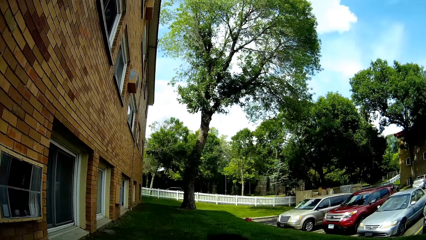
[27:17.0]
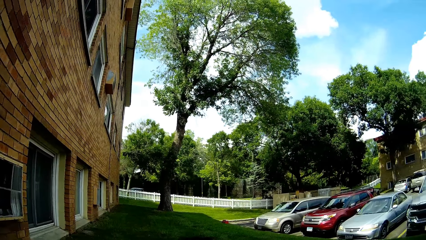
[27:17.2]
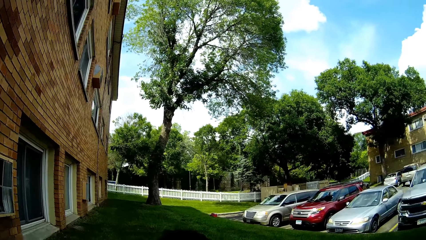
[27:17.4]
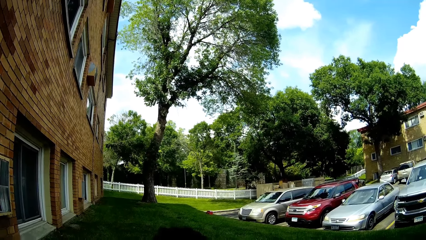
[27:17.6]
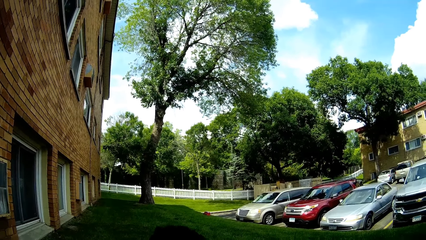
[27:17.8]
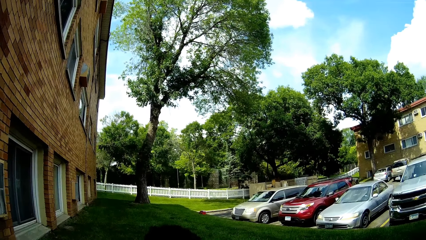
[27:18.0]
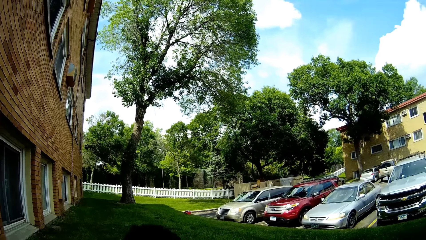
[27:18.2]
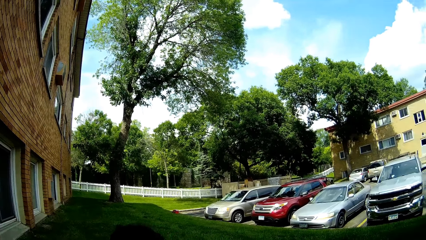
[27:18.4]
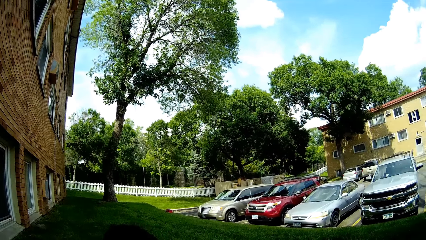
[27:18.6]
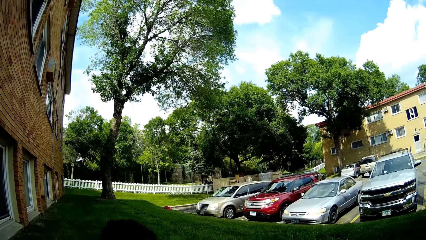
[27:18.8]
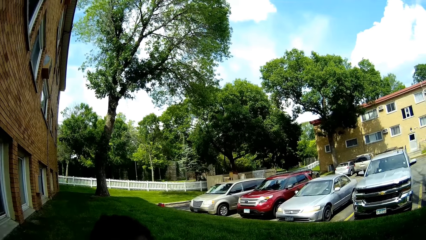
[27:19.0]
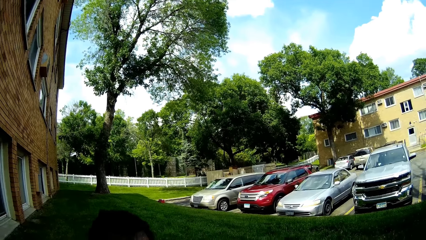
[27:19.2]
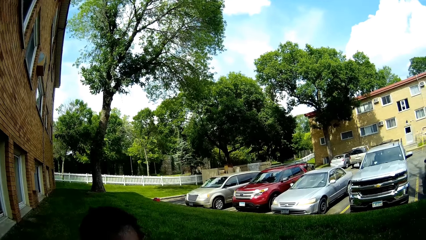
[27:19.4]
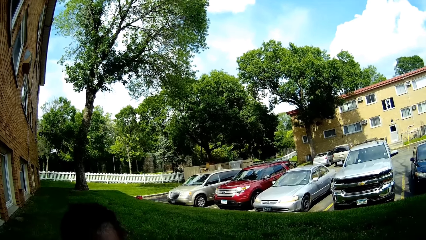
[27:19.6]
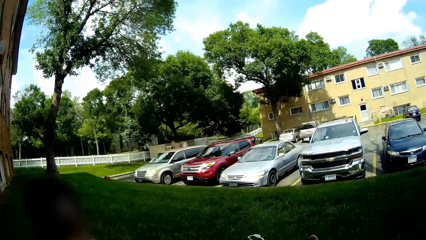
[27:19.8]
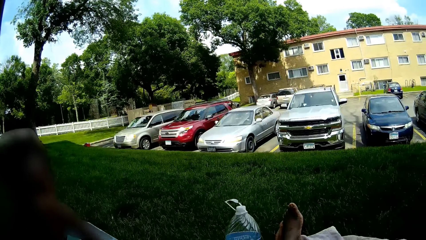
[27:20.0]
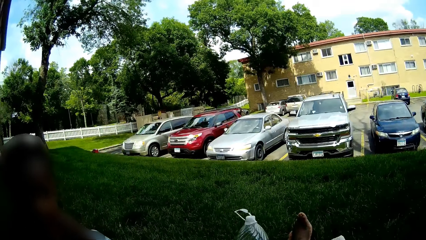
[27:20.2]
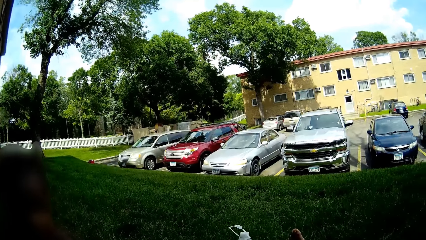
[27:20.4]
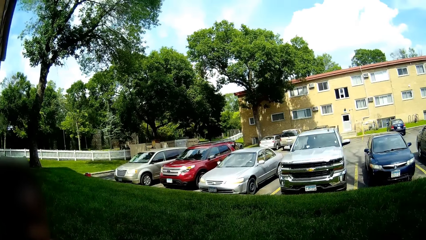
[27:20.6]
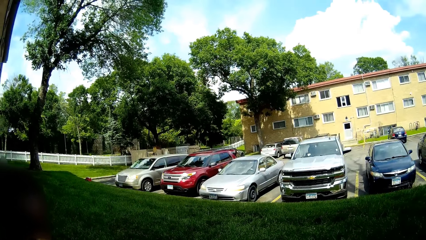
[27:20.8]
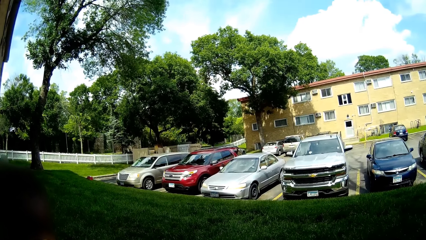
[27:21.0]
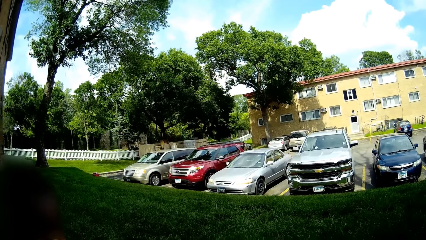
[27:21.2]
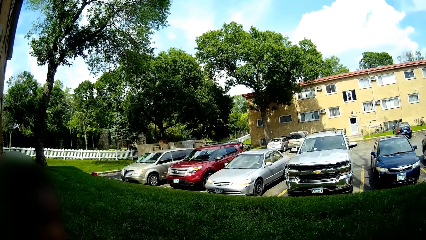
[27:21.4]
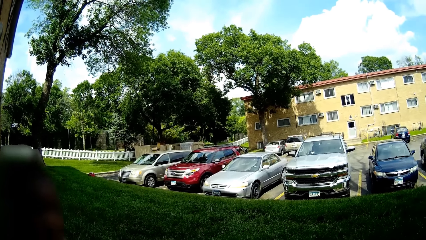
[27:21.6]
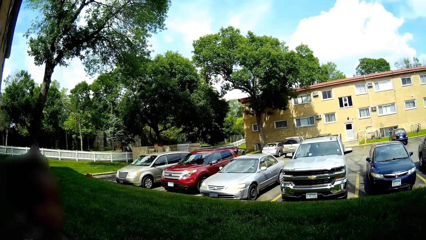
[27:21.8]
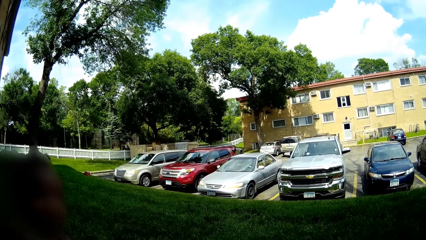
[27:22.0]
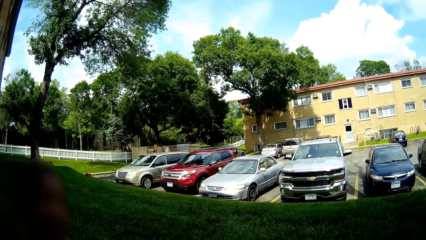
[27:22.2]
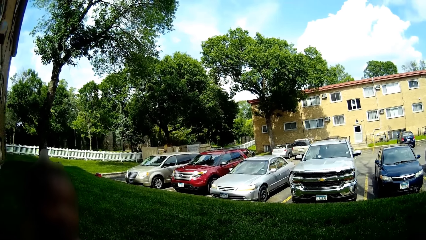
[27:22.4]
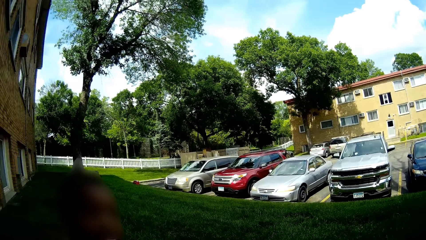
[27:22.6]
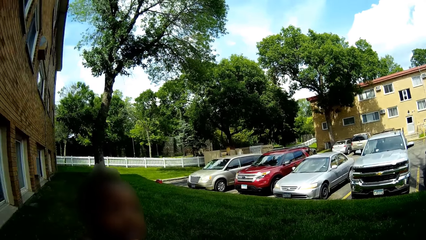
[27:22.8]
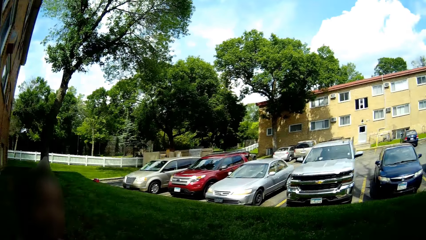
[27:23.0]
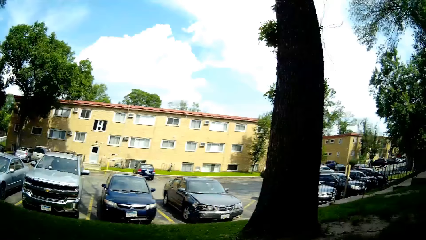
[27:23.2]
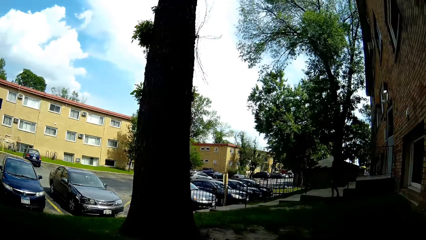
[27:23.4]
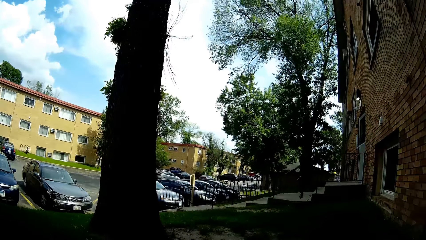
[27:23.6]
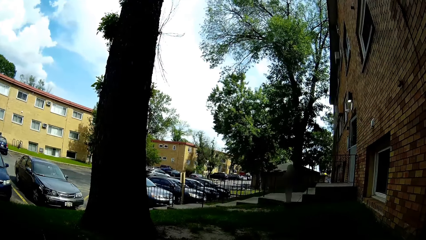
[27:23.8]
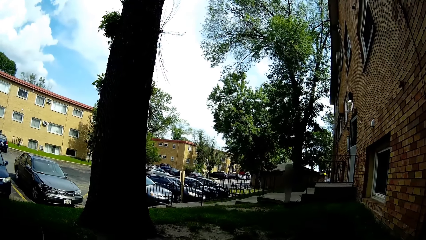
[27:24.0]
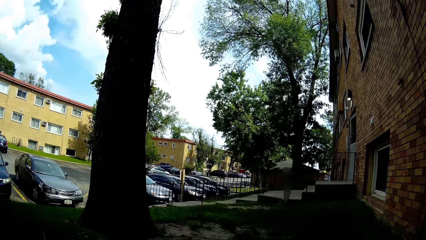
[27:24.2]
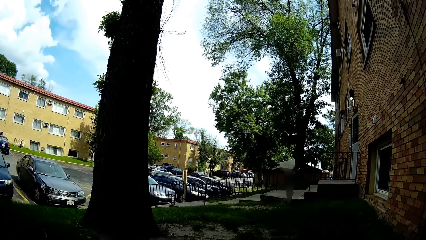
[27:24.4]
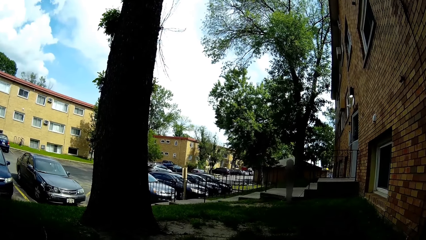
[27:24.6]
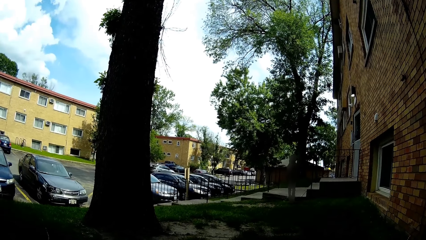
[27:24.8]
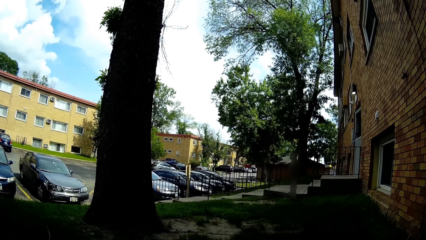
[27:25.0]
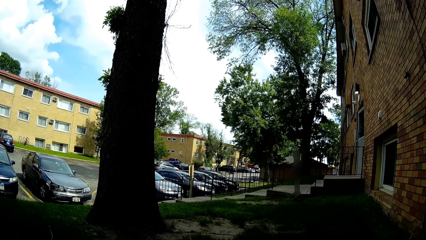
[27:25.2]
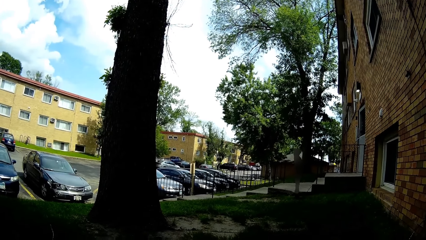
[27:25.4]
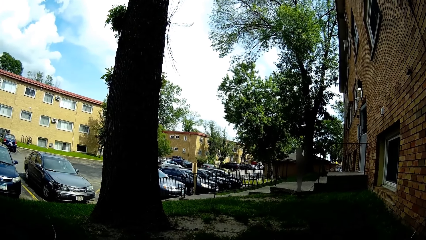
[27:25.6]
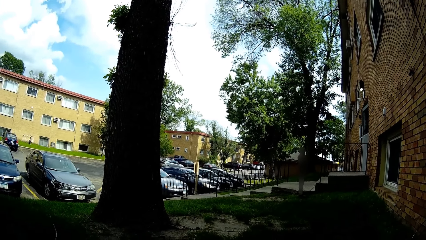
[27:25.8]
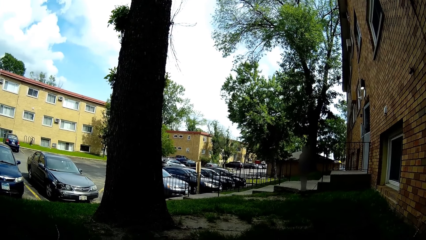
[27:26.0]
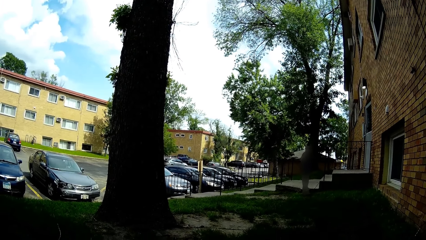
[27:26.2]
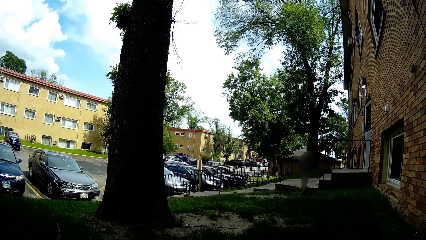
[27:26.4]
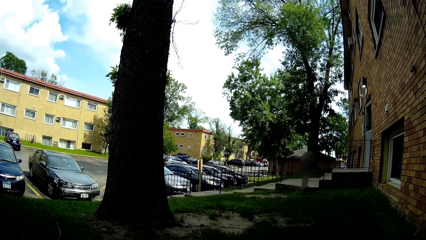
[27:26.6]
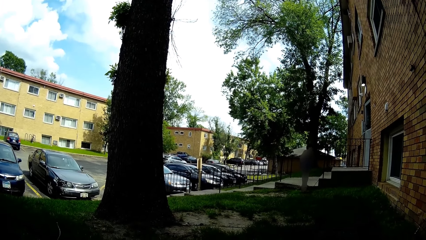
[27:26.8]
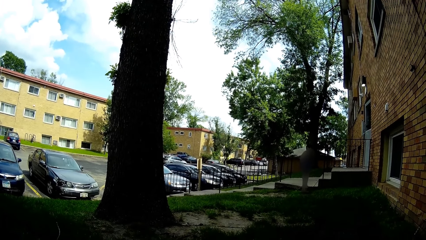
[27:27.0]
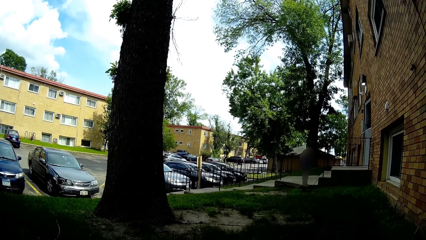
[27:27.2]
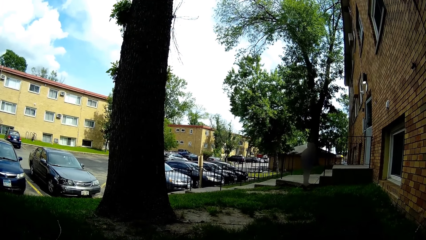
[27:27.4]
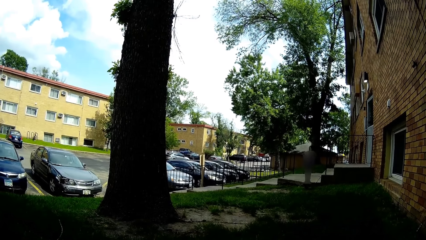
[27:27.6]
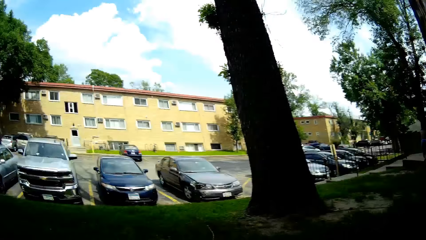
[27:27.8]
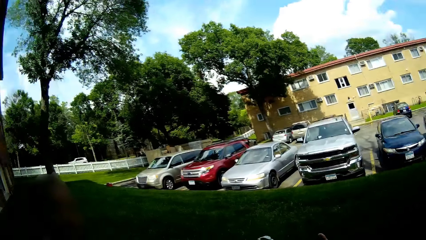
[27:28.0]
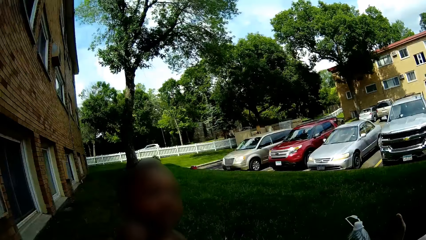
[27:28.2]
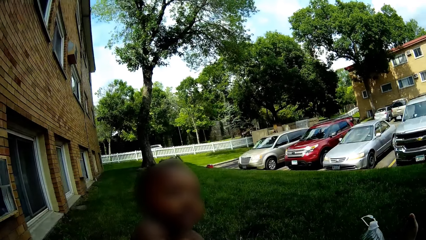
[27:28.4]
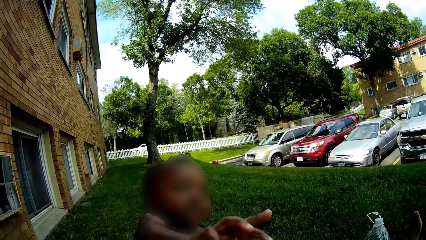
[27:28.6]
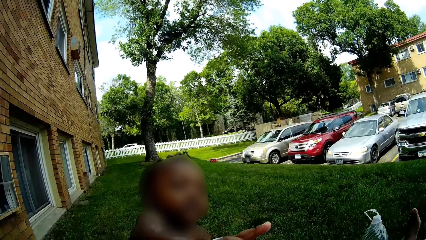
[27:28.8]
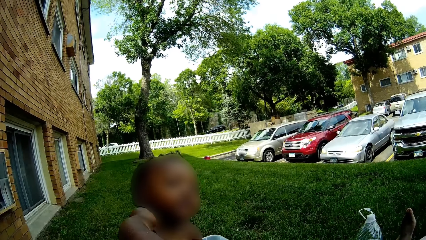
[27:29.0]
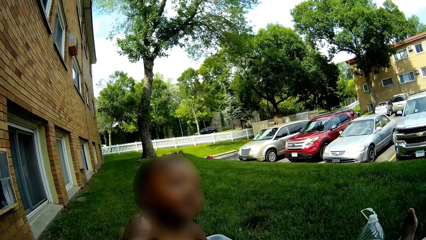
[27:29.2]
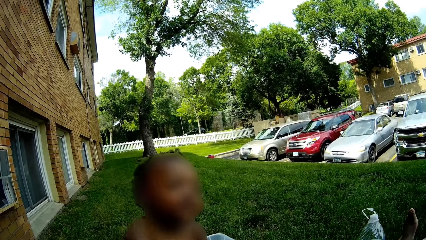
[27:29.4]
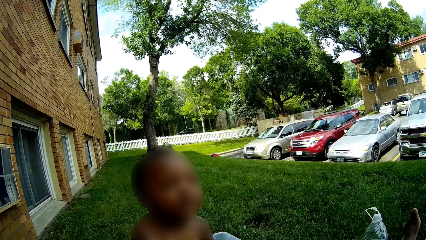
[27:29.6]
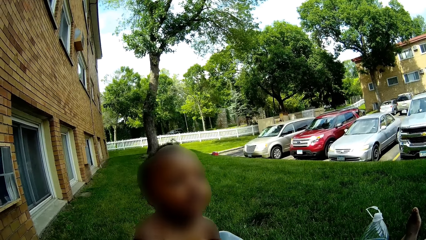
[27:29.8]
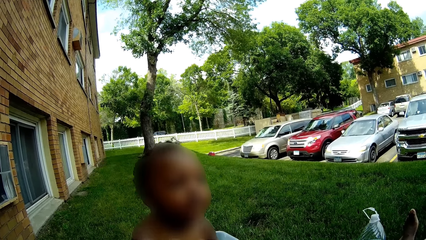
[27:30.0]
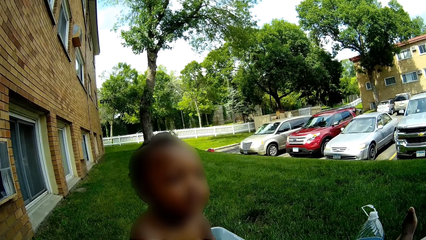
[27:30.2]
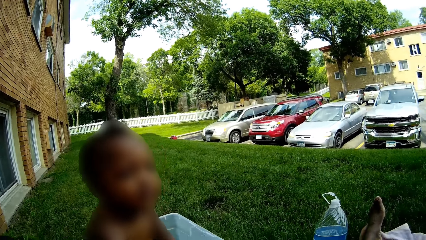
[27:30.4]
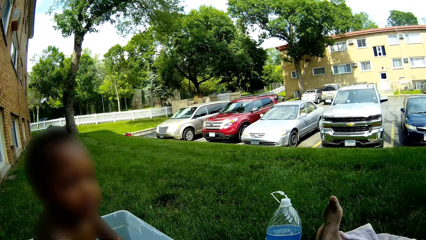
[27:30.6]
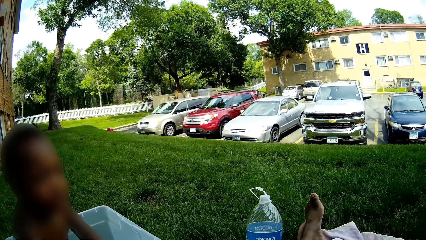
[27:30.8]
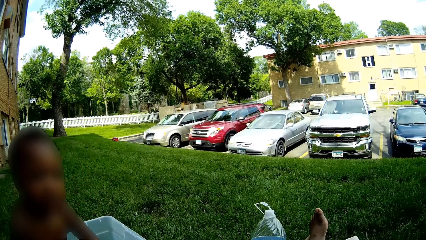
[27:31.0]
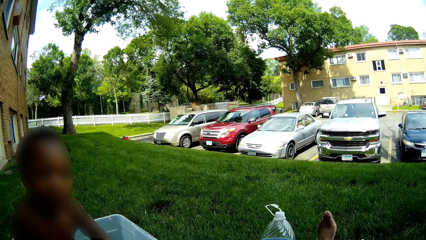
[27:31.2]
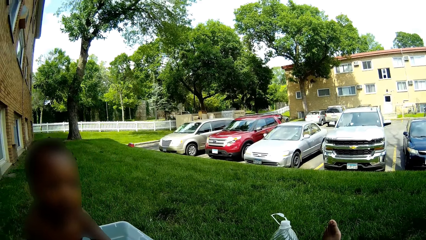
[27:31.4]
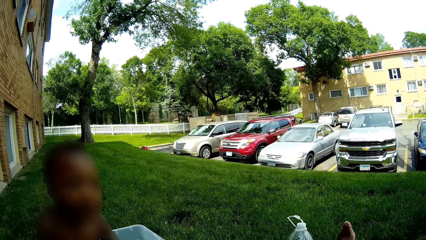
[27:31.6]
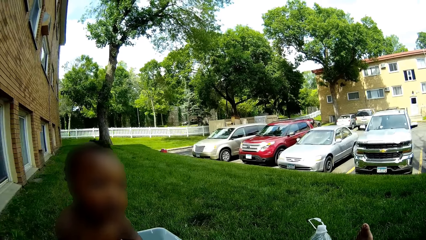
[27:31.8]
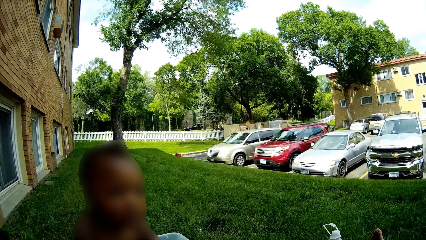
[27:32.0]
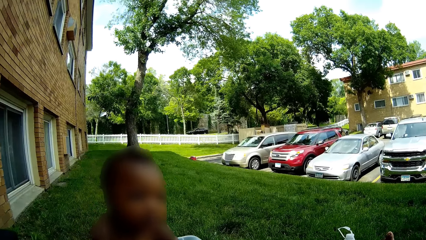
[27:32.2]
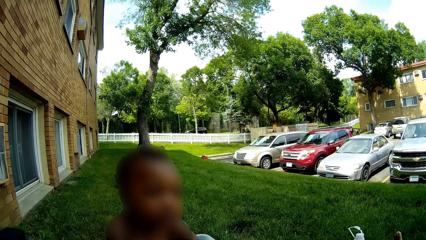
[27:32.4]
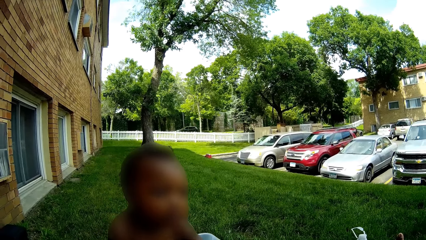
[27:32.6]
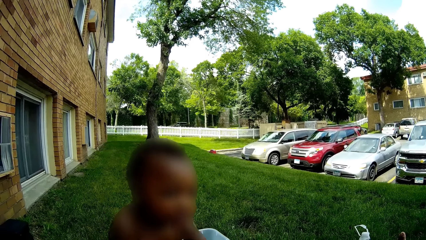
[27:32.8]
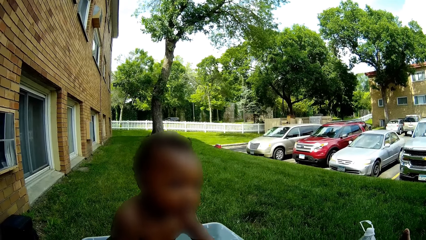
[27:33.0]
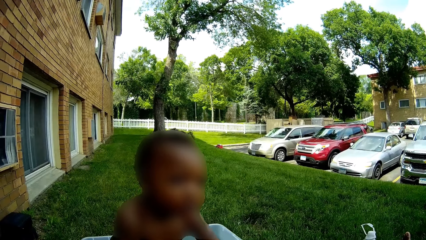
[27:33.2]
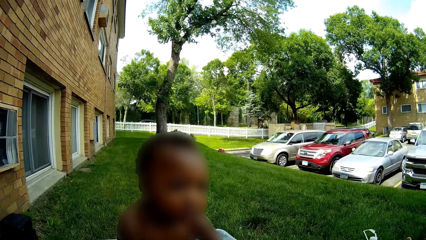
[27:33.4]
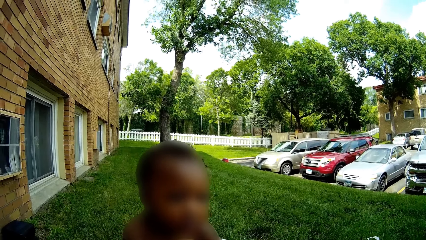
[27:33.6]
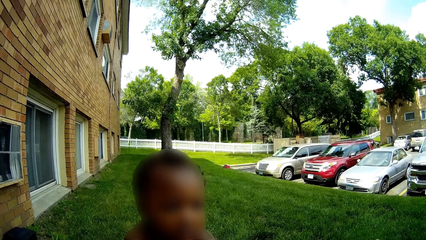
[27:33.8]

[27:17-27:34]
The baby talks to the camera wearer. The camera wearer moves around the field. The baby lifts up the hand.
